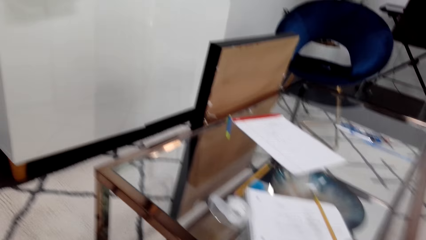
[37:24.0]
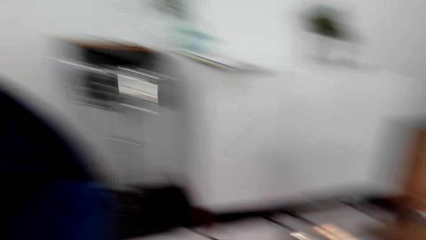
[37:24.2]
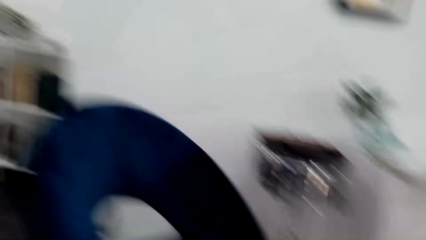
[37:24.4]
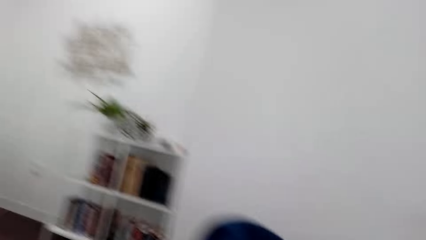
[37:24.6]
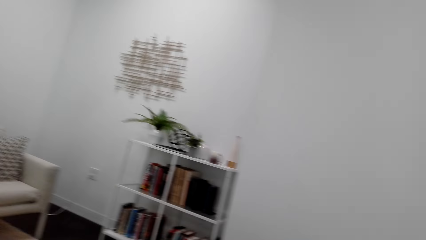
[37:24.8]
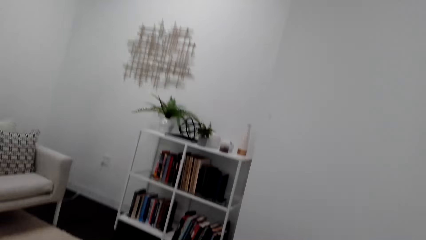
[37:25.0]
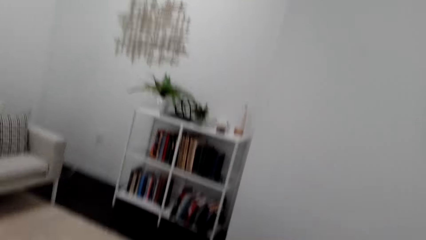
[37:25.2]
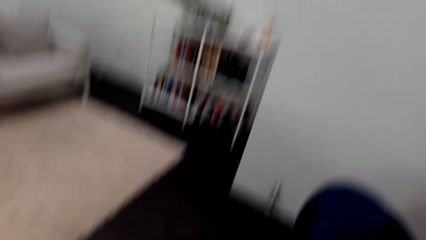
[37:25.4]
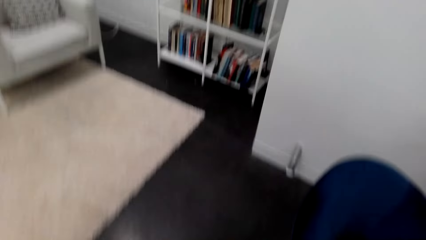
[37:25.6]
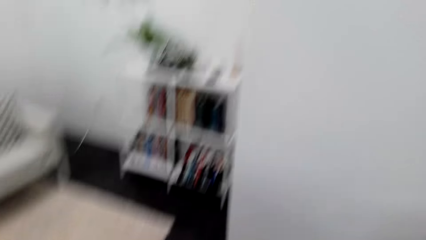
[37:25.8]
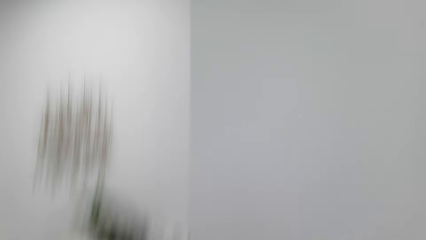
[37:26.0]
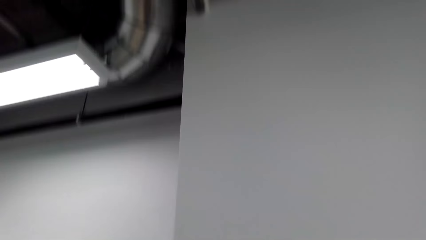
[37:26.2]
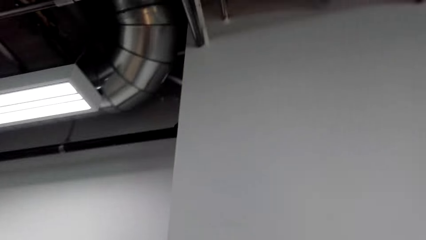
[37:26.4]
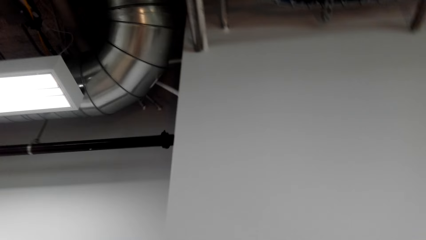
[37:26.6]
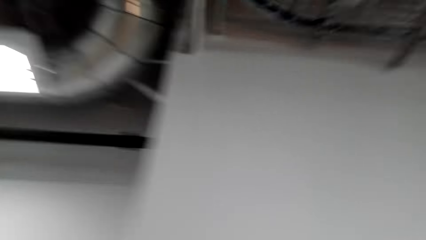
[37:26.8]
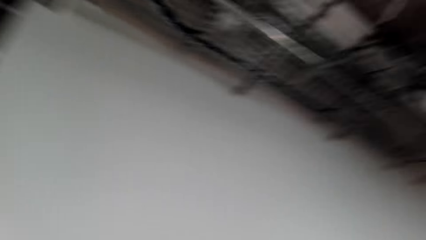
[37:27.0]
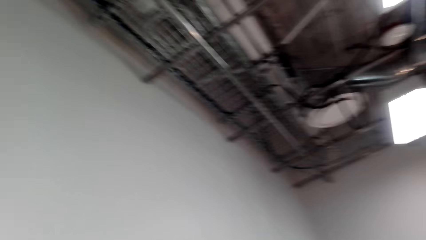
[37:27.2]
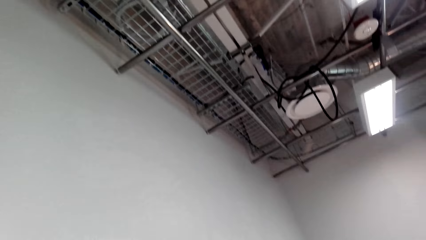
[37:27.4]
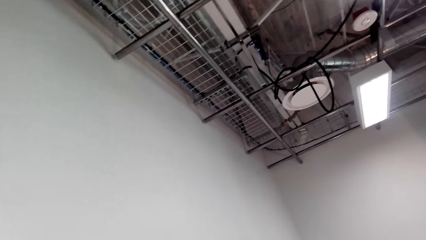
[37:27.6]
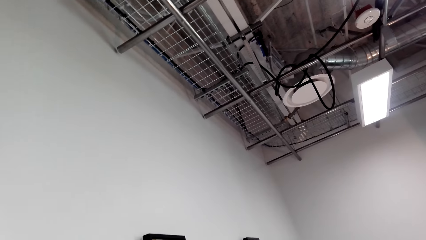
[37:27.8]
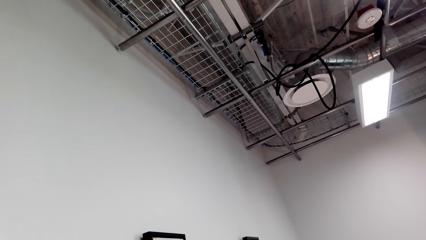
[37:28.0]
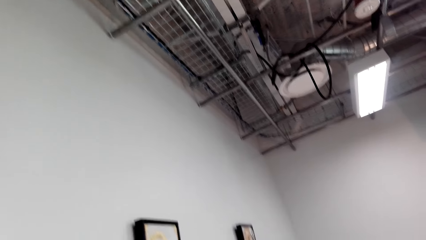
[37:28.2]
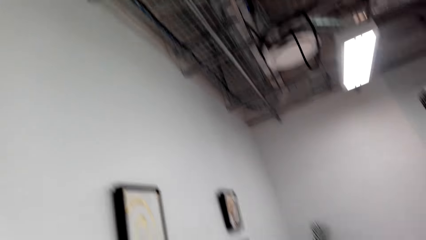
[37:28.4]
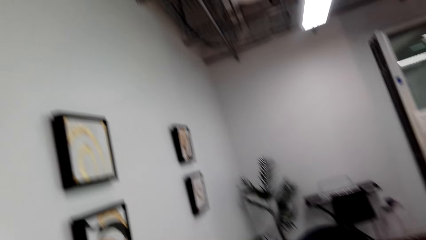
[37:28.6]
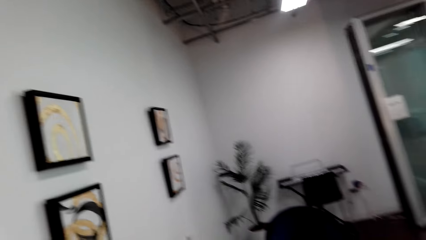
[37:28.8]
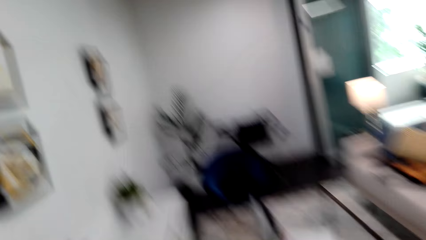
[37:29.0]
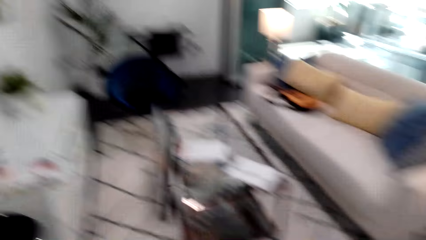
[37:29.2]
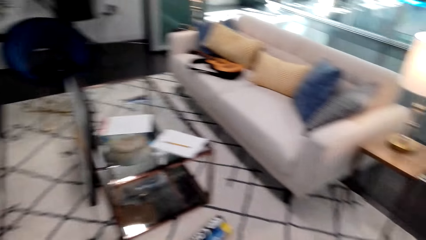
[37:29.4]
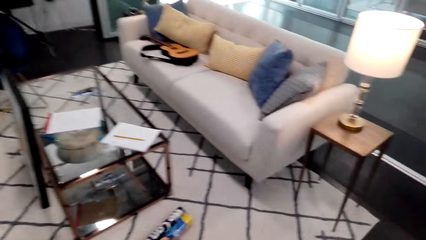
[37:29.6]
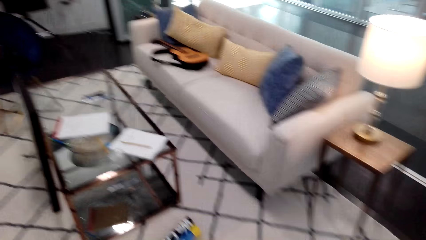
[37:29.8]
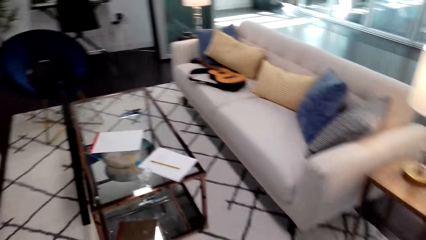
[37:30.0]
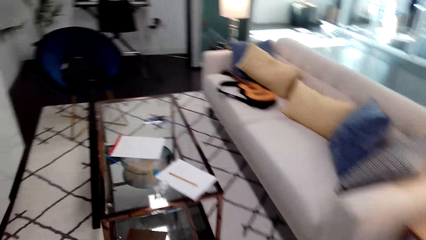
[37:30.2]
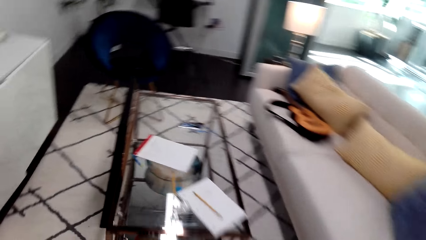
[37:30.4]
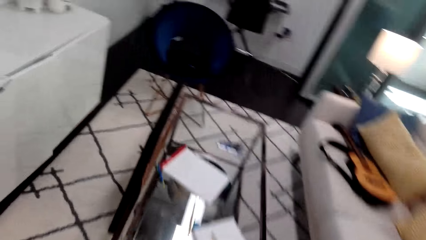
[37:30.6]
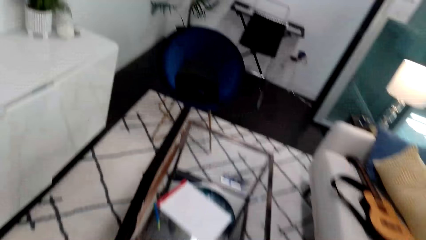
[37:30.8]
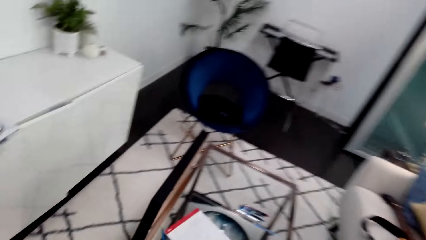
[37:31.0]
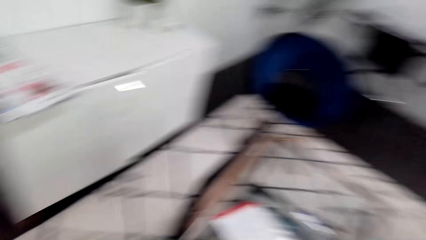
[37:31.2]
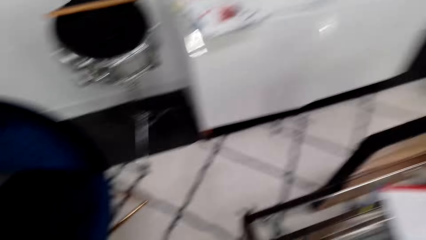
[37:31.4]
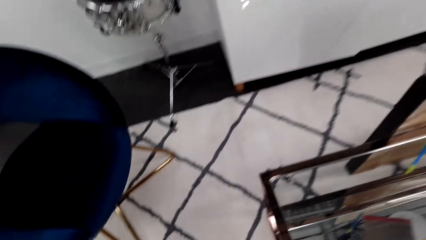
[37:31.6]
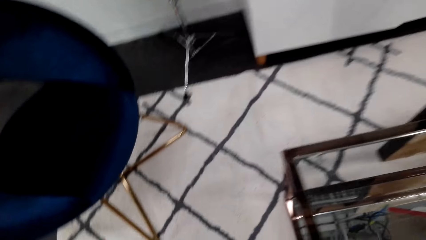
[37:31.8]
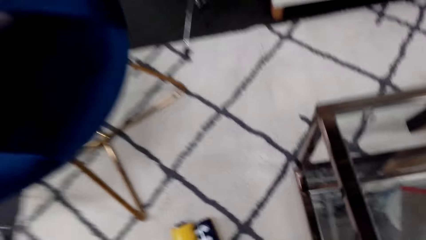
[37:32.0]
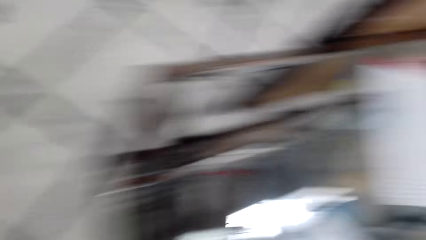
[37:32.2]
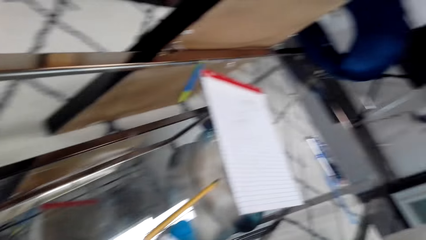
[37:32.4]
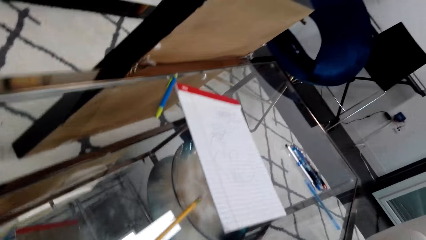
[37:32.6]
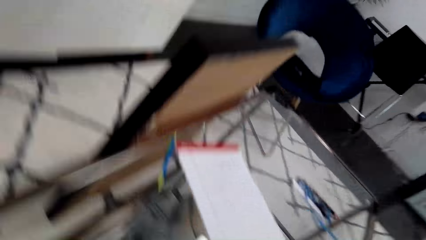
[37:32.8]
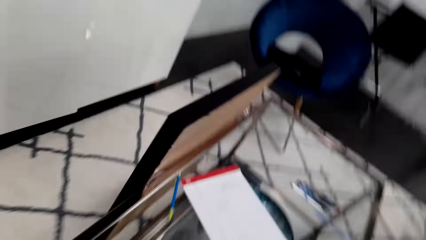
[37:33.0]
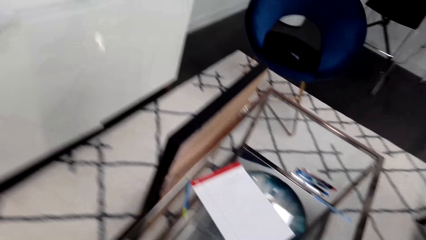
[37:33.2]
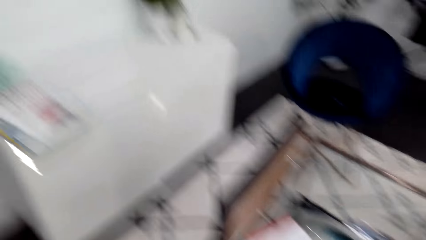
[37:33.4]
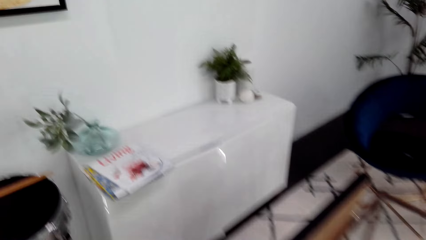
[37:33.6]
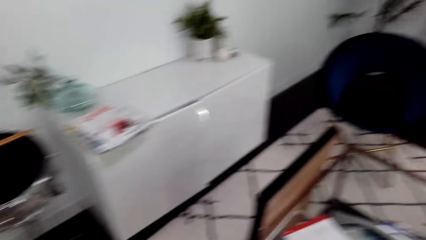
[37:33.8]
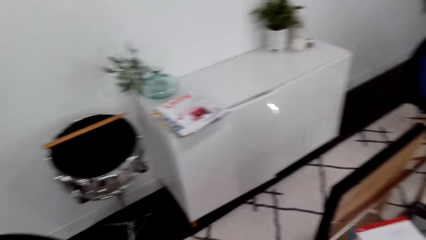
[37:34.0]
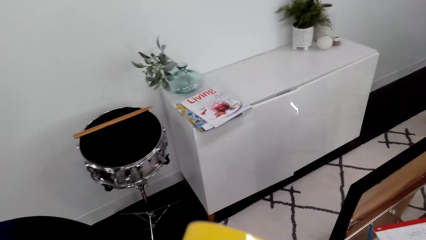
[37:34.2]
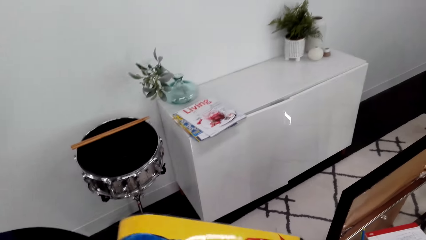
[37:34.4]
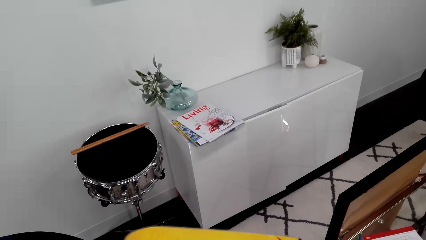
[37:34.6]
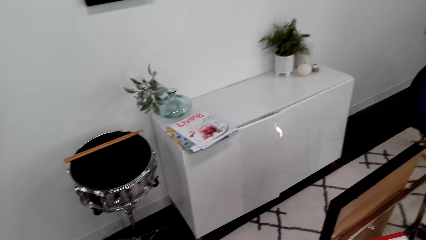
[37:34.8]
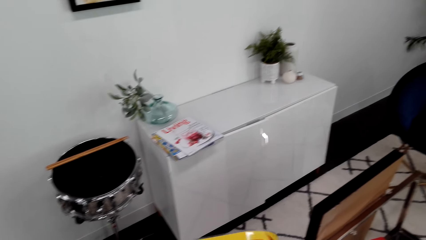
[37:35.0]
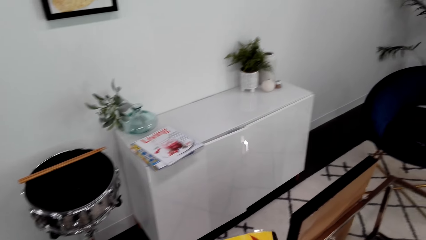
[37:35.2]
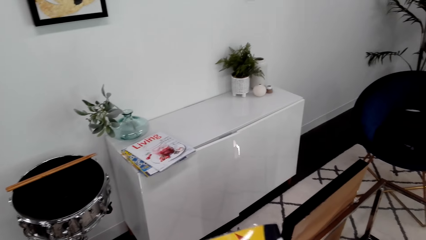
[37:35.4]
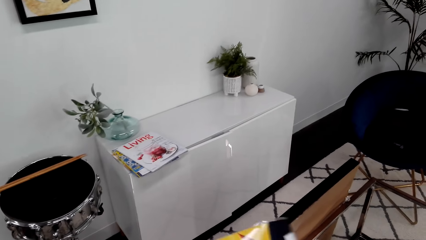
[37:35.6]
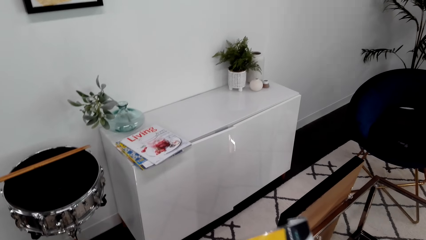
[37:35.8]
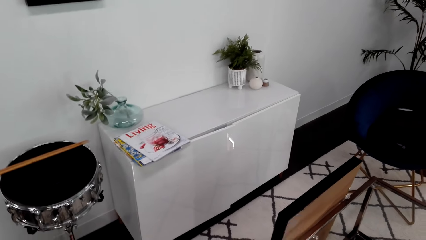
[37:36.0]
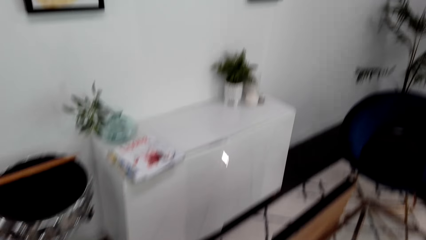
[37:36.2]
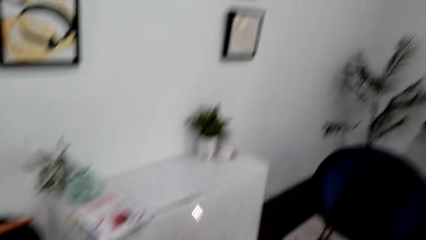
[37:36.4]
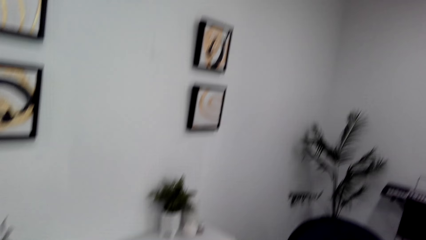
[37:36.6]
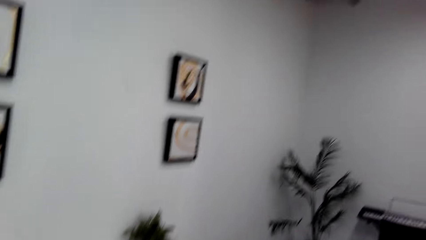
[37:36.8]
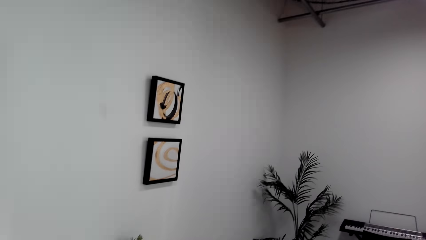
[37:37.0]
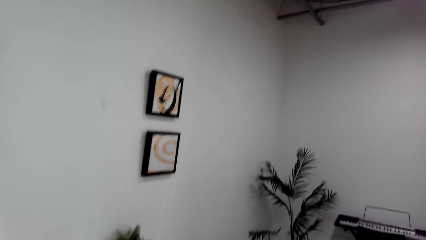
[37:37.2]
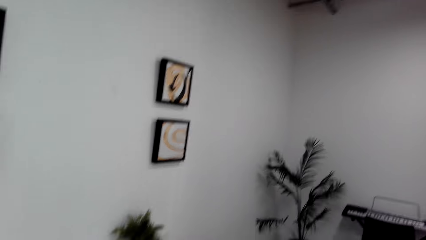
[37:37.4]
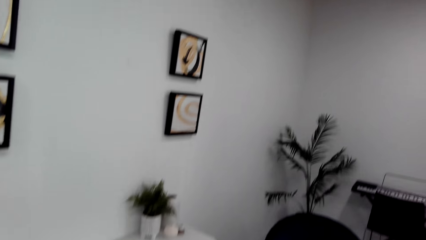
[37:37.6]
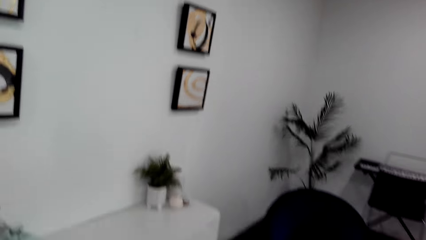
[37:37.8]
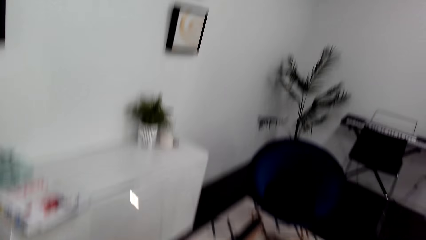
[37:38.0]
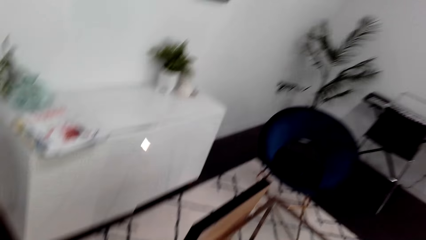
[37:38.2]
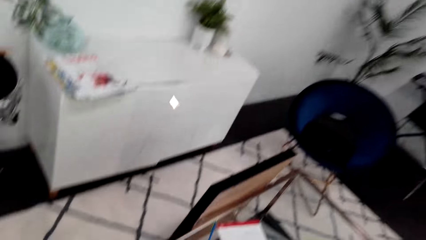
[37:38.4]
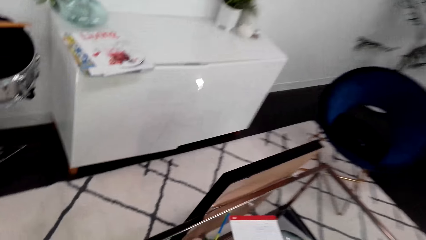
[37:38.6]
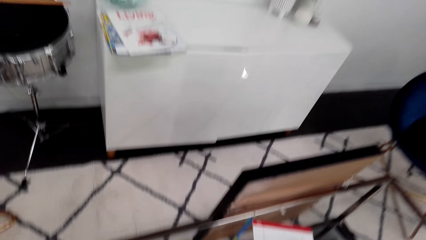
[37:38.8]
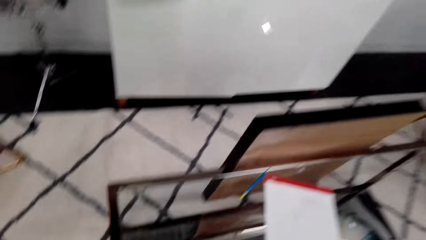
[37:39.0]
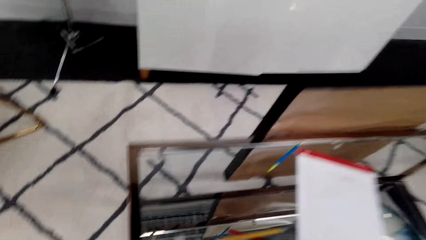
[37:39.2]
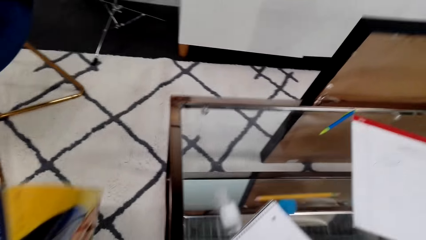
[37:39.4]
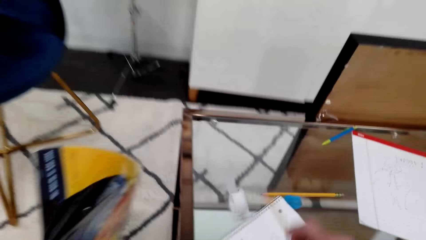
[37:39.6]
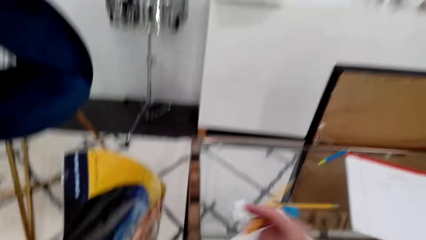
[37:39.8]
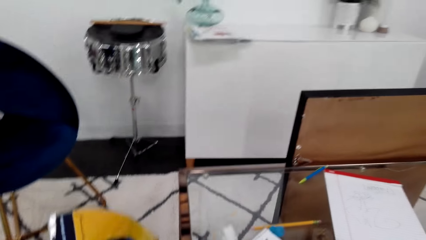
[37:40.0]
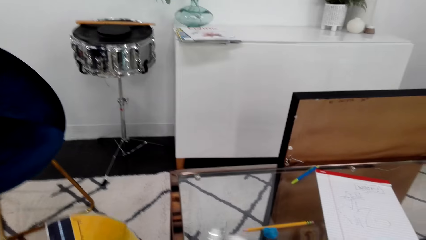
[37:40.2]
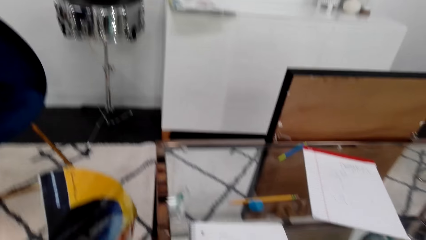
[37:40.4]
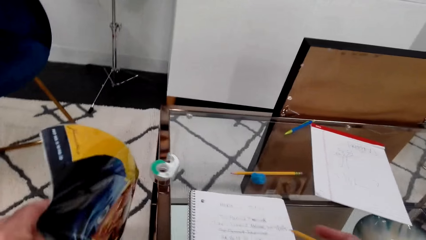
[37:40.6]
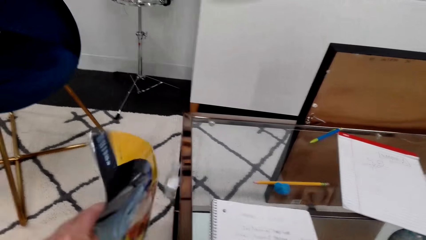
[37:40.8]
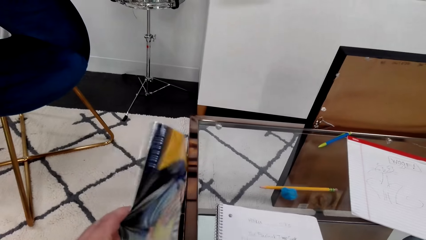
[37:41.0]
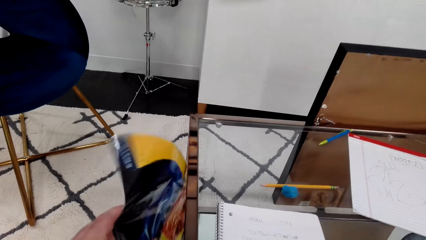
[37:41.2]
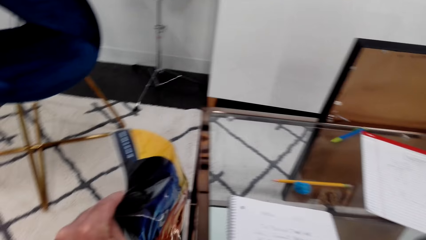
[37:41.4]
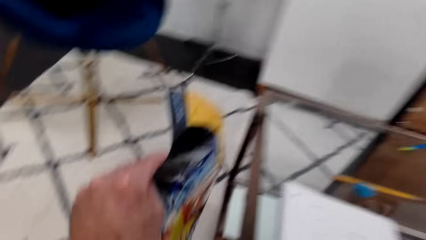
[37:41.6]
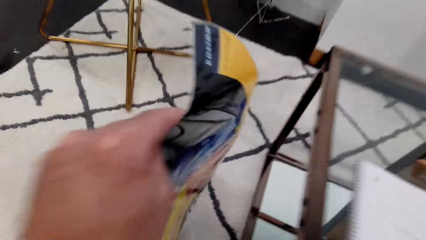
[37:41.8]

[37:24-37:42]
The camera wearer walks in the room. They look around. They look around and talk. They pick up the art paint. They hold a wallpaper. They look around. They look at the art paint.
